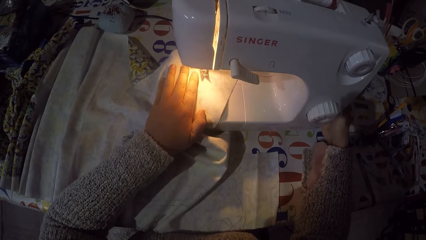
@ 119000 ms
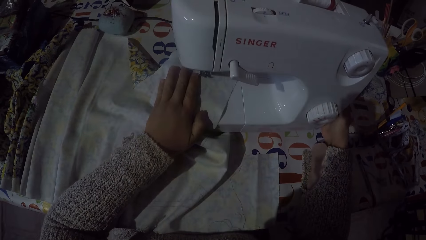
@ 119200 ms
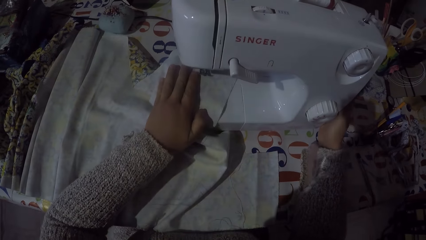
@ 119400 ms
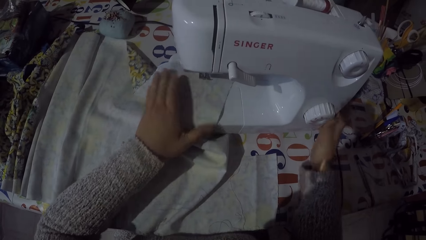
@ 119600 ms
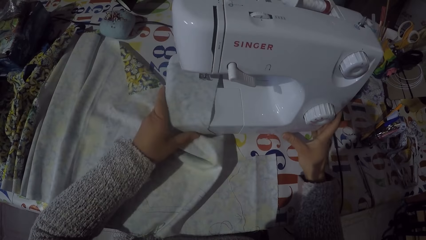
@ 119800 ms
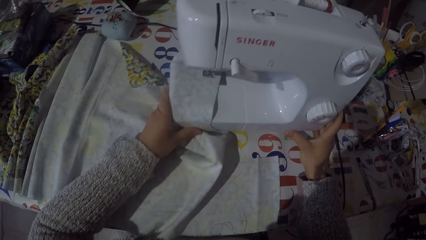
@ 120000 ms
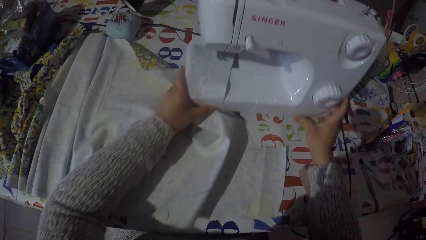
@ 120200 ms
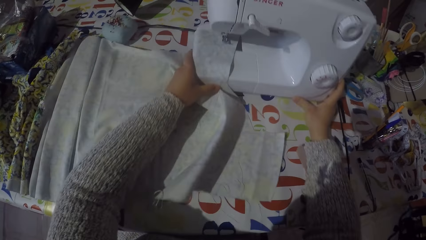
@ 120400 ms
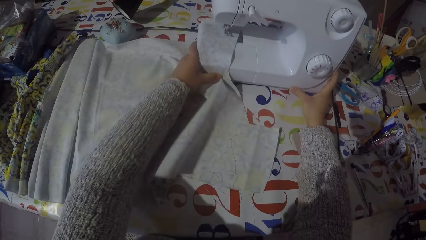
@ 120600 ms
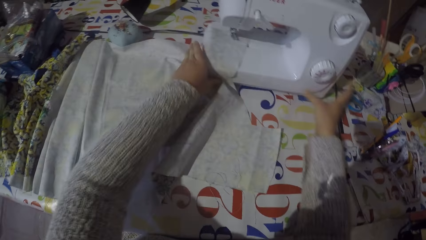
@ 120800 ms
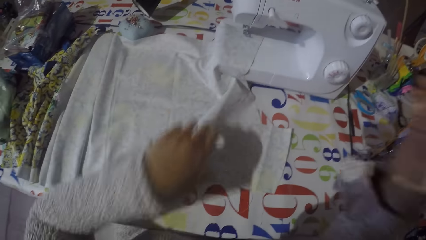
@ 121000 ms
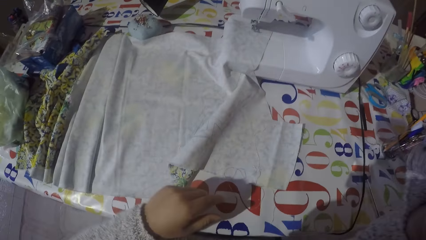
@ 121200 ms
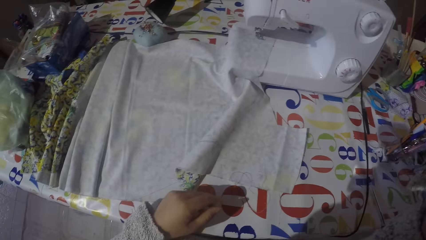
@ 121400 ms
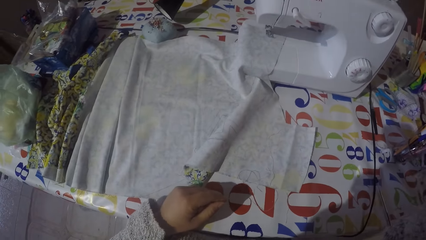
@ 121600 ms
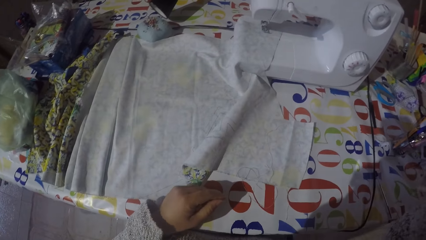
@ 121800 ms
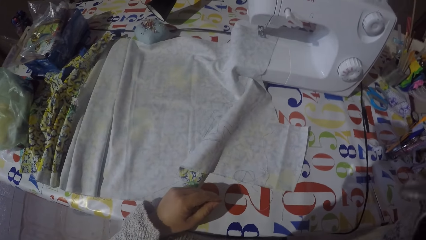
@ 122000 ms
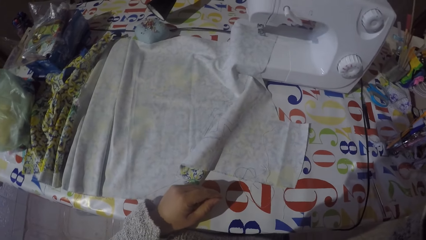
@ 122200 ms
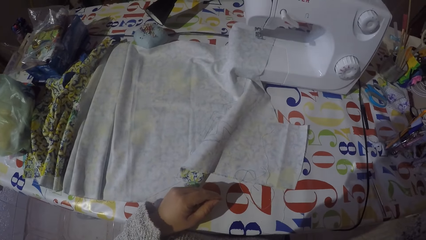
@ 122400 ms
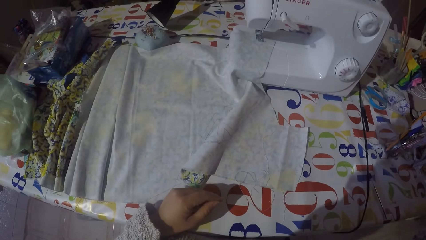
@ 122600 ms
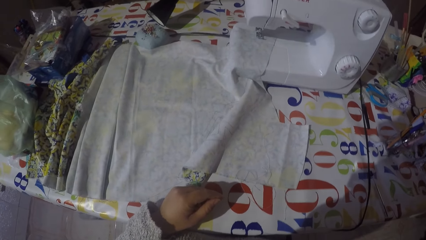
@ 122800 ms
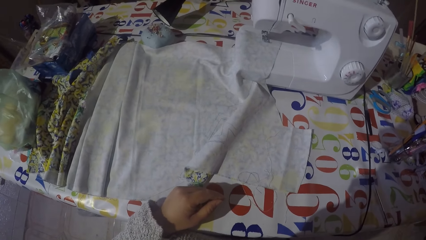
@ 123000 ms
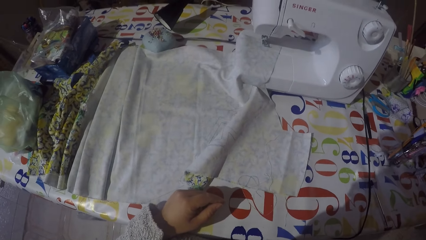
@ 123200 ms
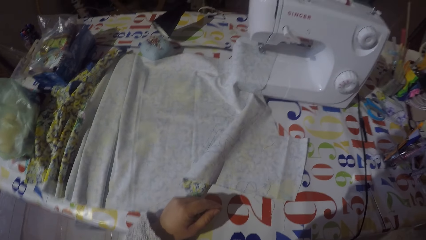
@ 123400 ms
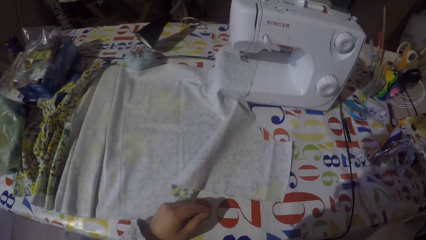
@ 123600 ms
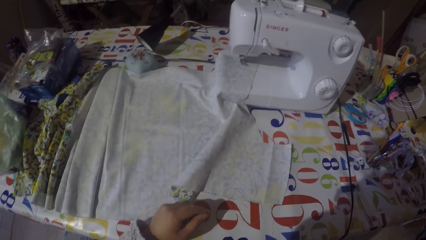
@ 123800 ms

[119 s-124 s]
The camera wearer turns off the sewing machine light. They push back the sewing machine. They push away the fabric. They adjust the camera. They hold the camera.
